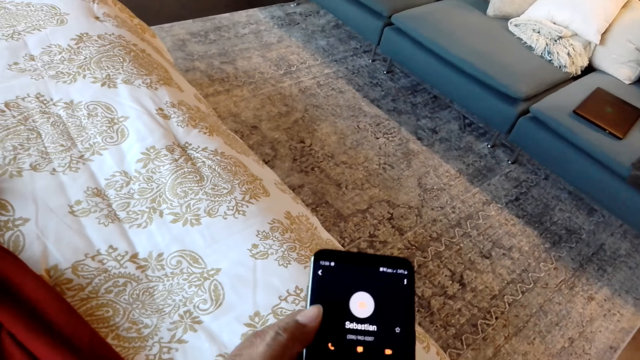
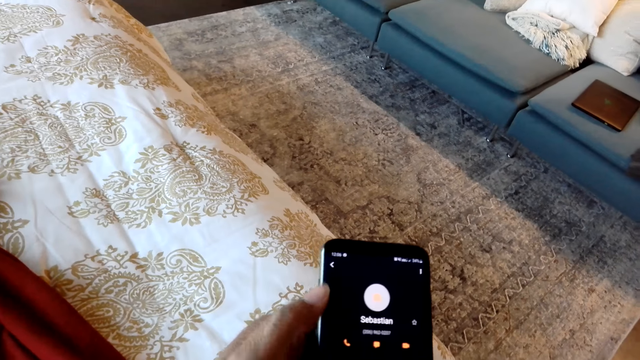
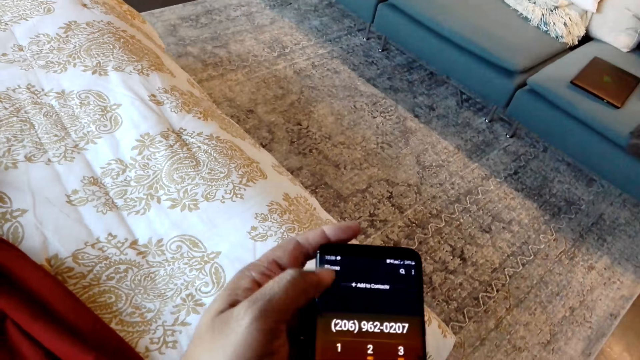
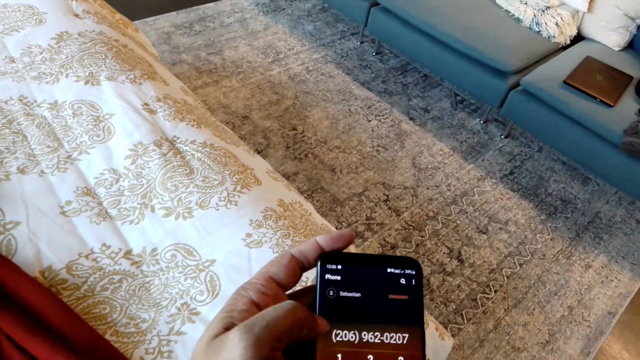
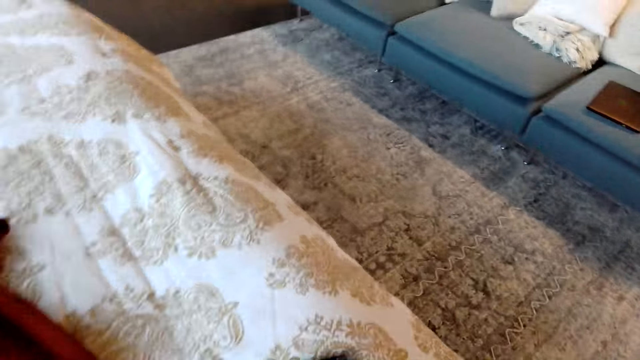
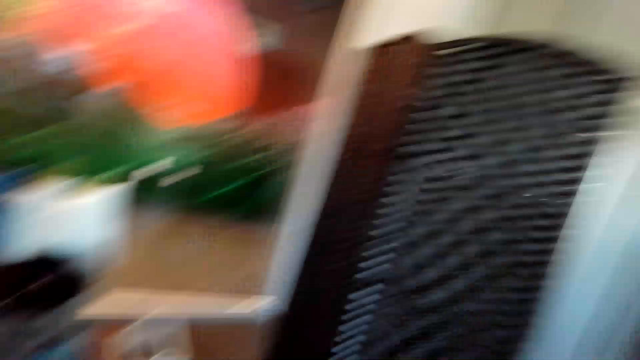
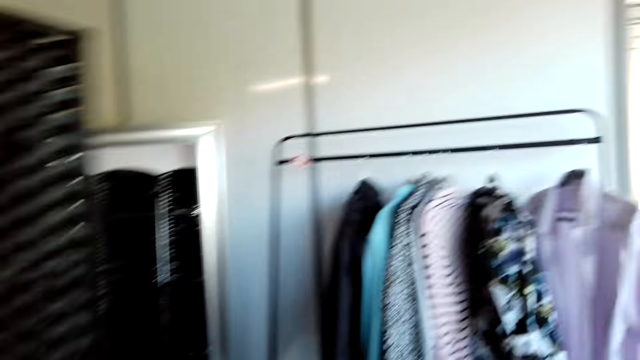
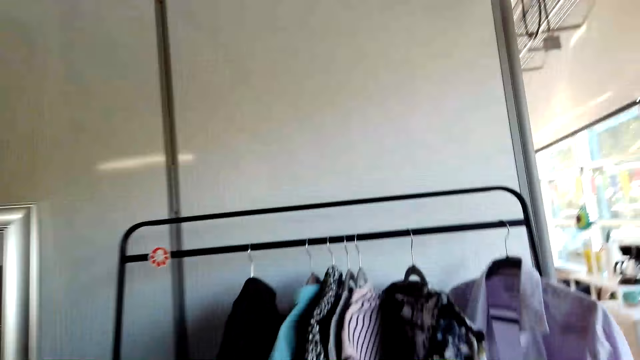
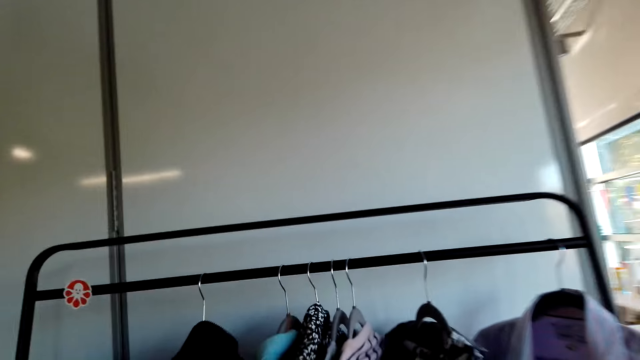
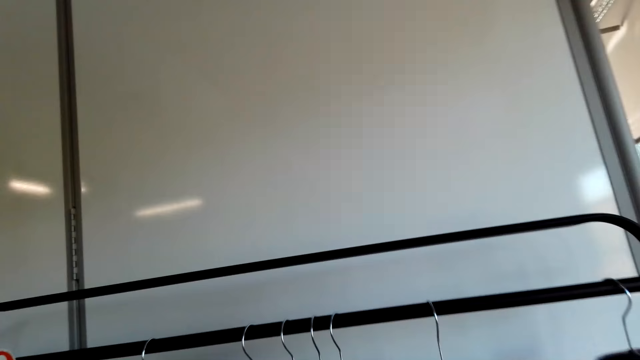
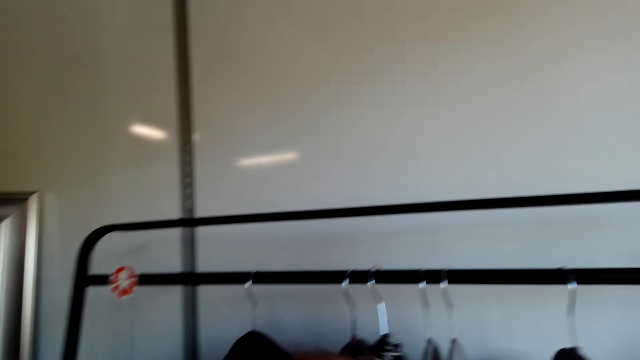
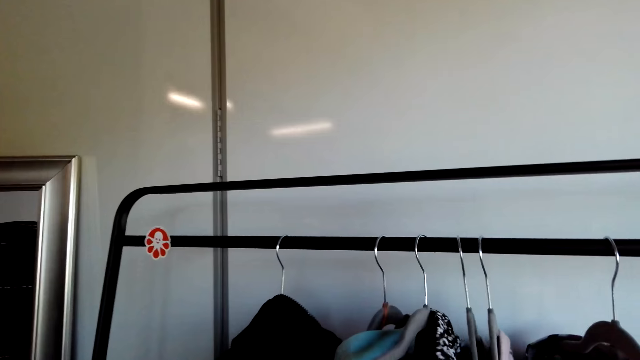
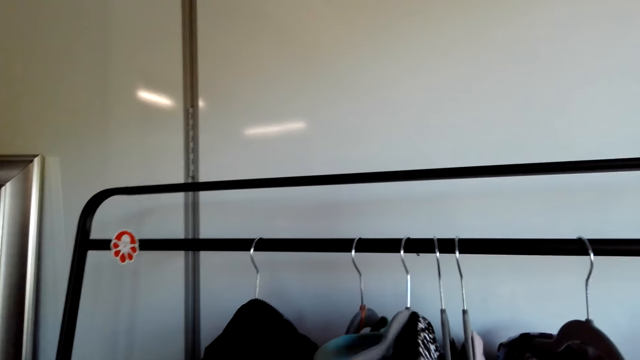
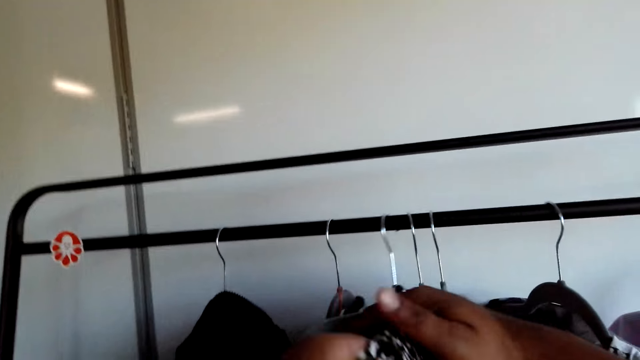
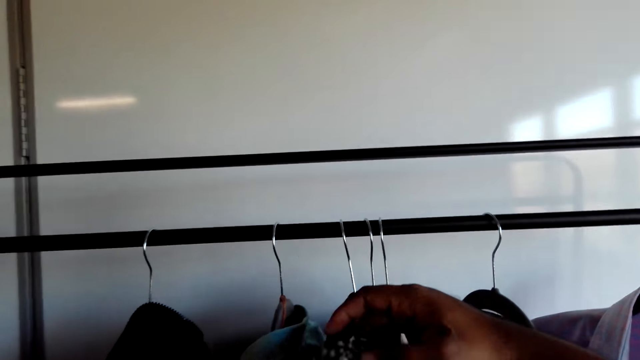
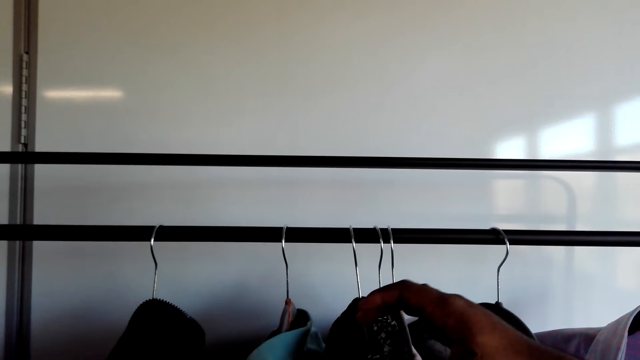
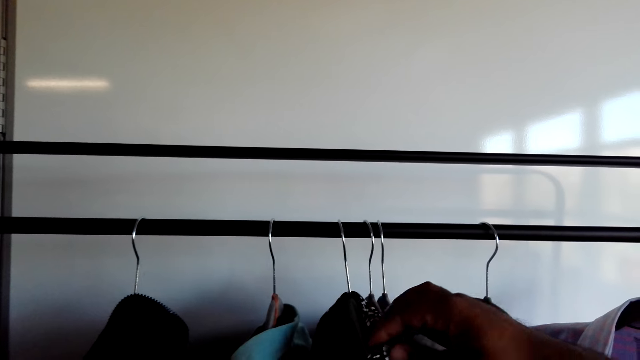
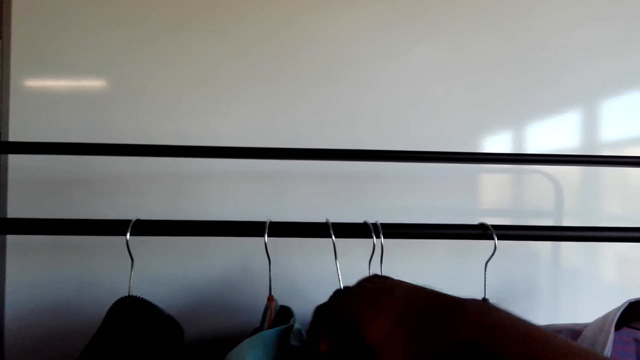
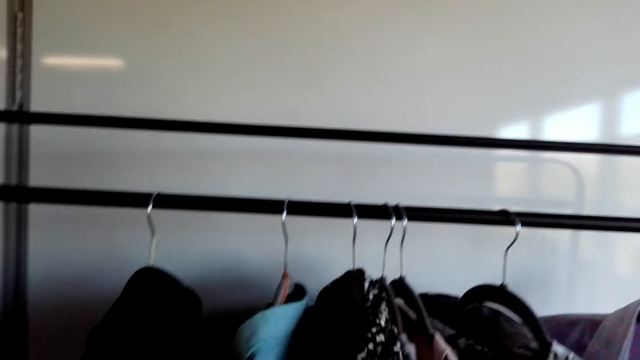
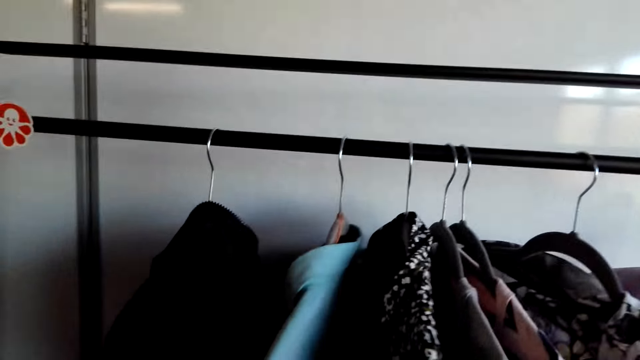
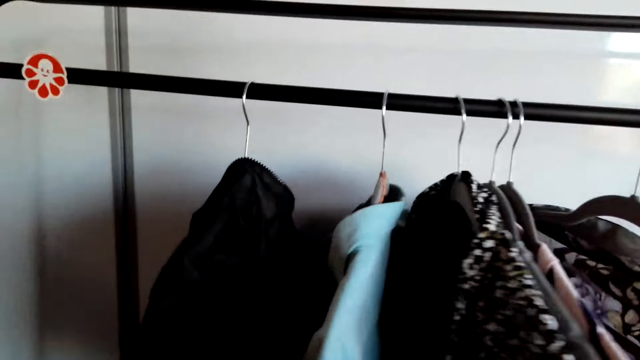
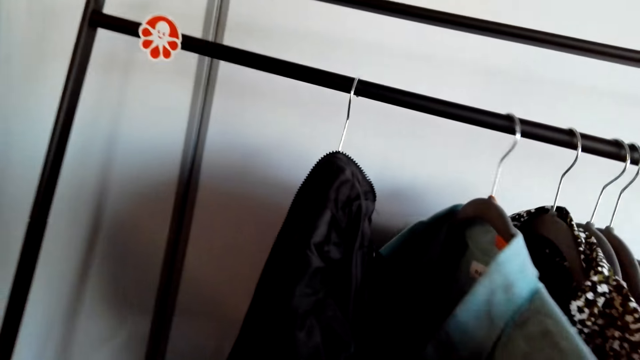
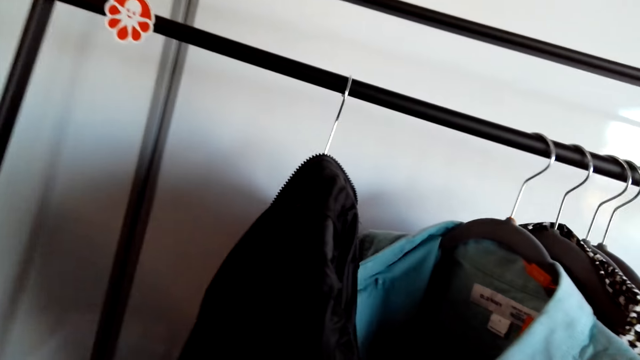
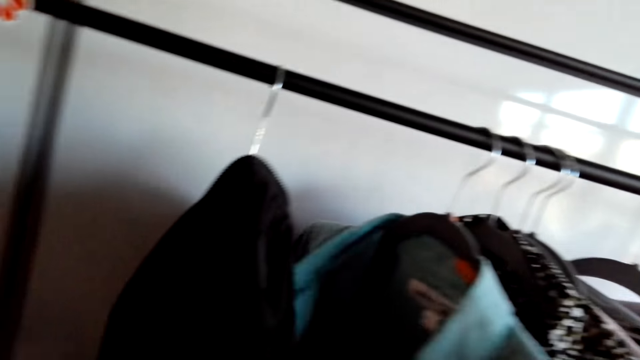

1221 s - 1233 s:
The camera wearer looks through the clothes. They hang a cloth on the hanger.

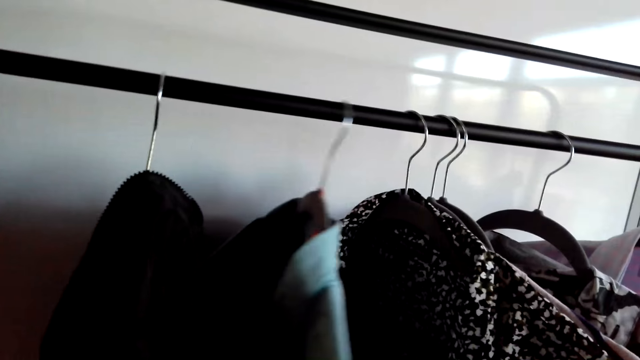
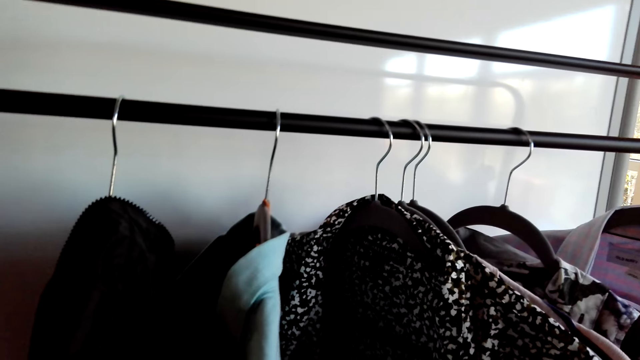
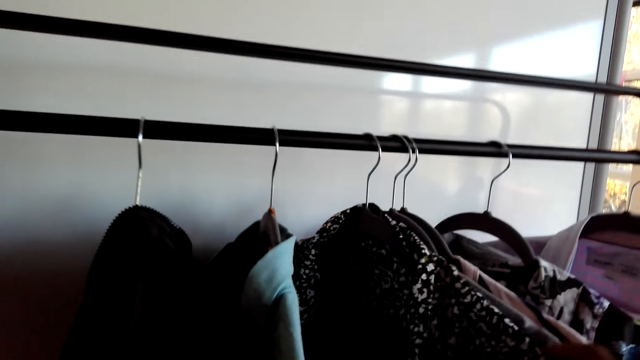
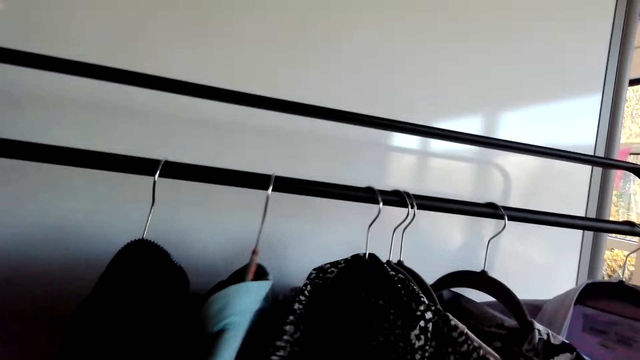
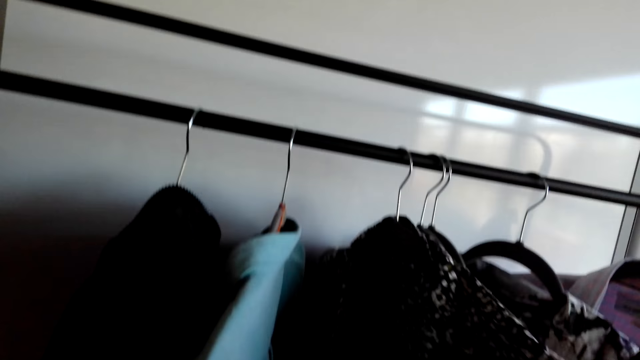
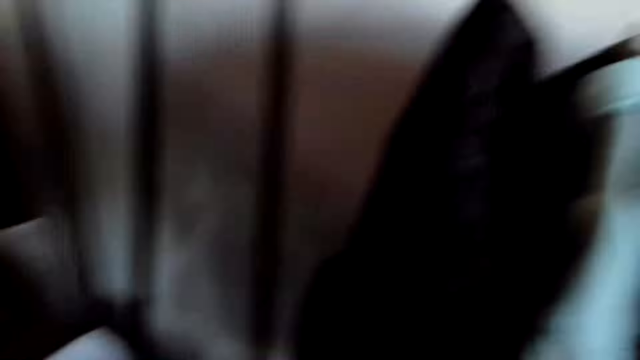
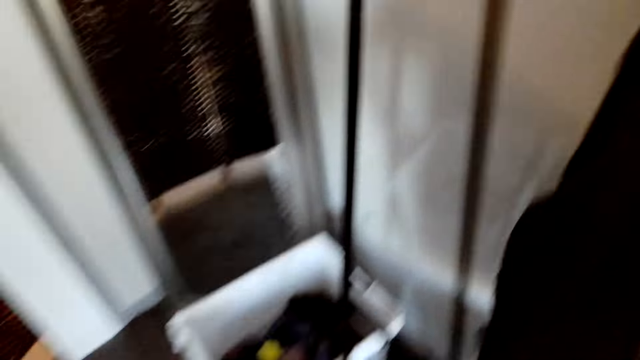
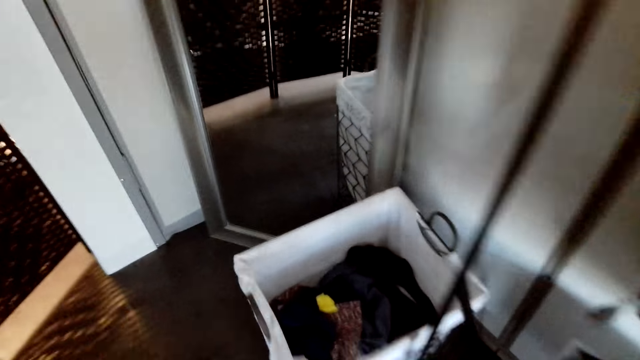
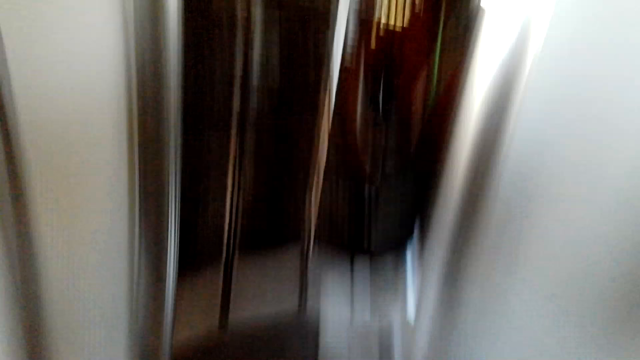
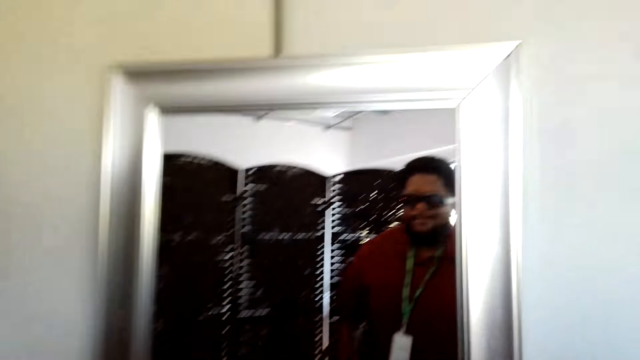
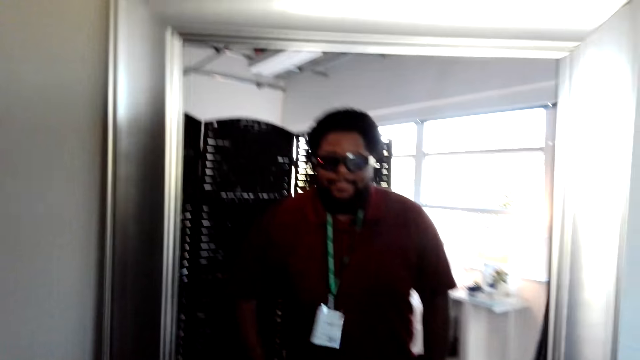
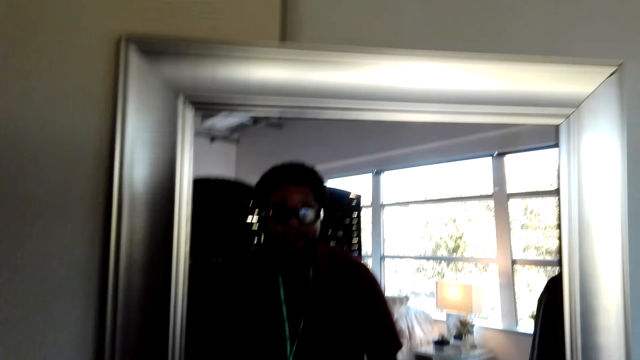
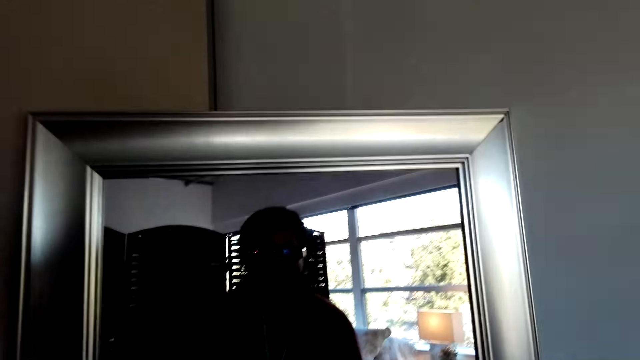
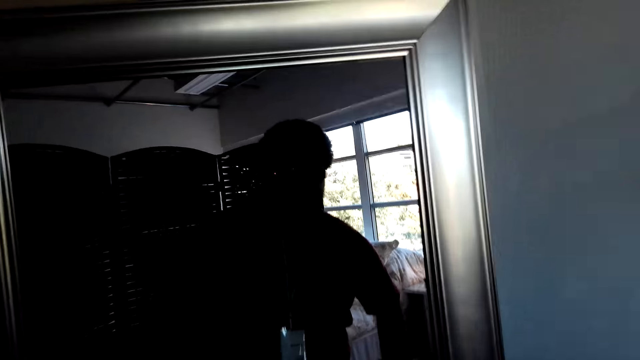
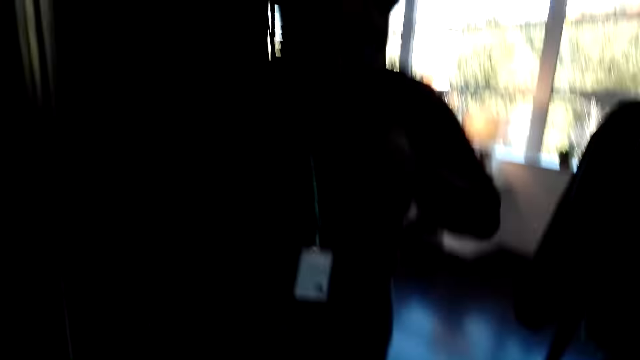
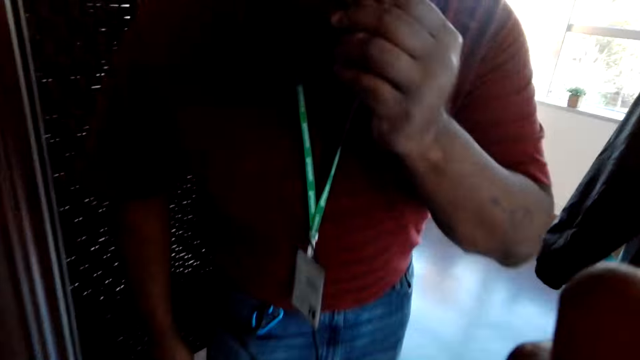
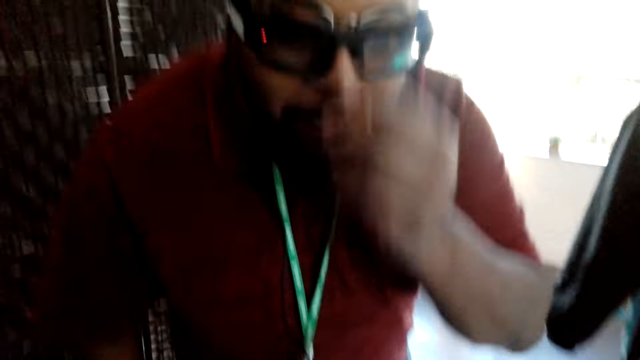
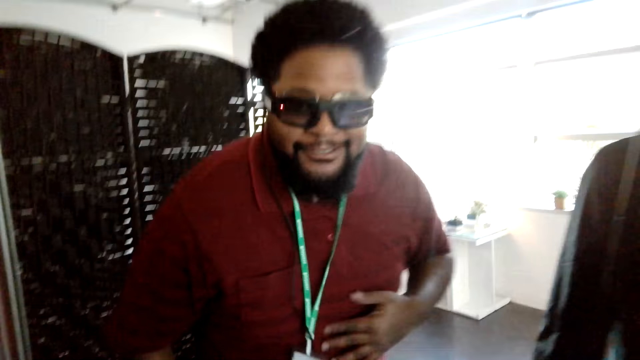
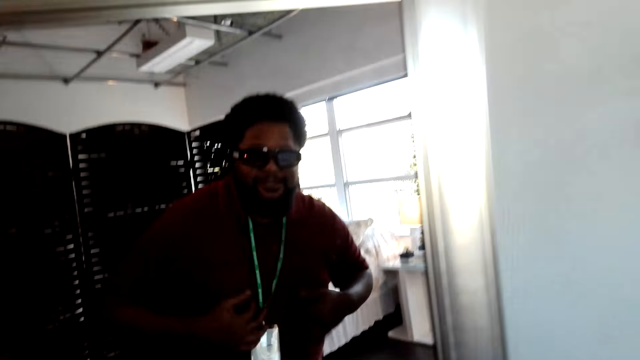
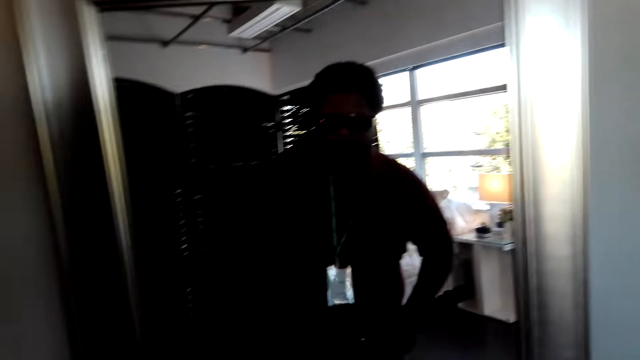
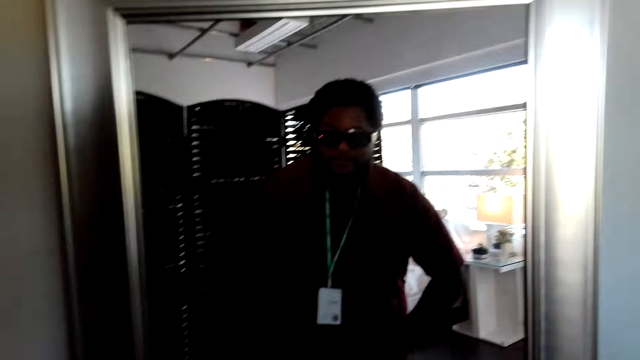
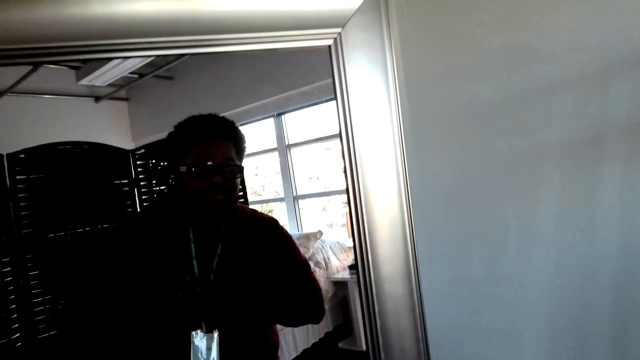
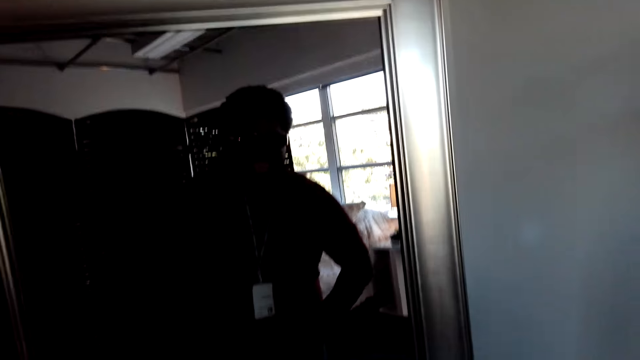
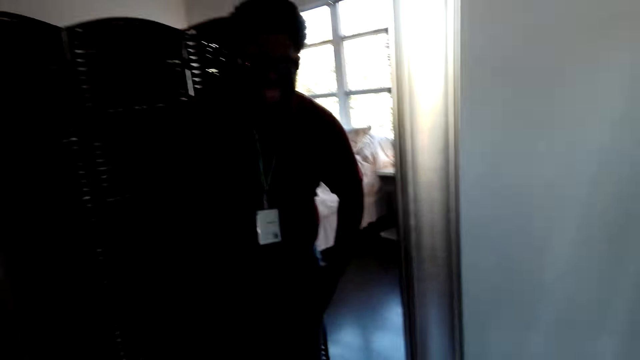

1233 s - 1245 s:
The camera wearer looks at himself in the mirror. He adjusts his camera. He touches his clothes with his hands.
